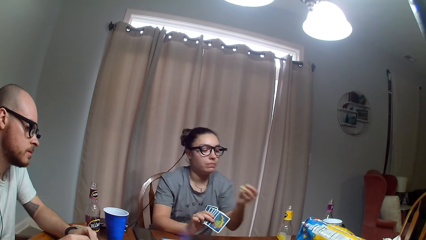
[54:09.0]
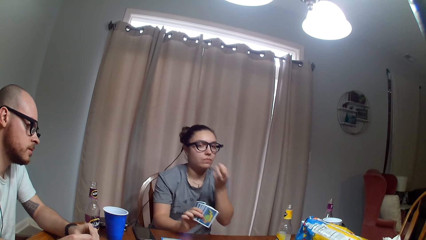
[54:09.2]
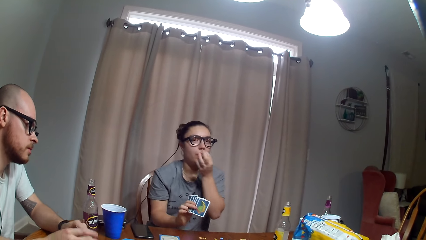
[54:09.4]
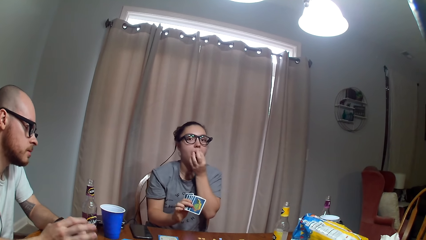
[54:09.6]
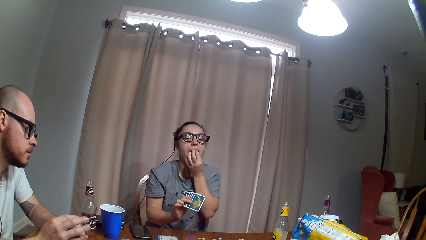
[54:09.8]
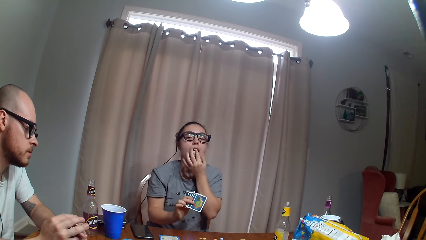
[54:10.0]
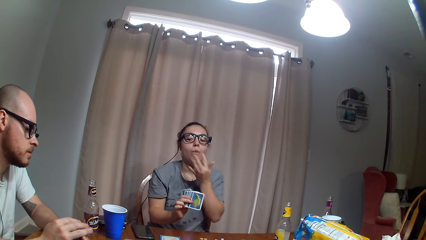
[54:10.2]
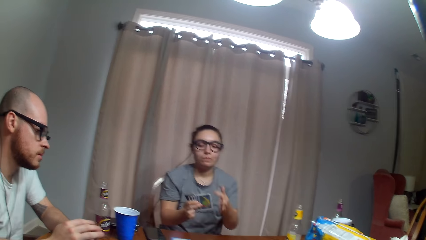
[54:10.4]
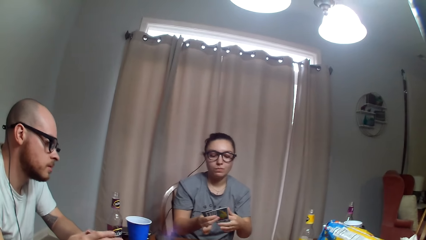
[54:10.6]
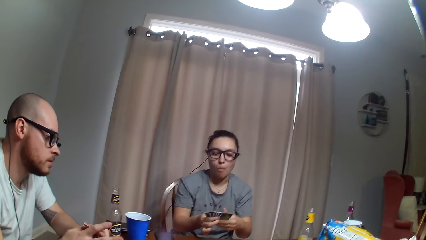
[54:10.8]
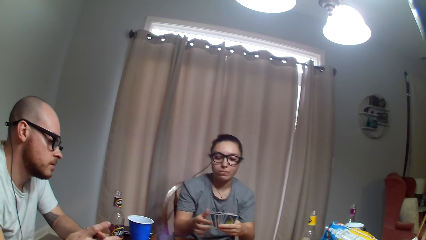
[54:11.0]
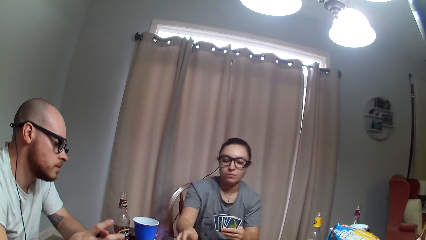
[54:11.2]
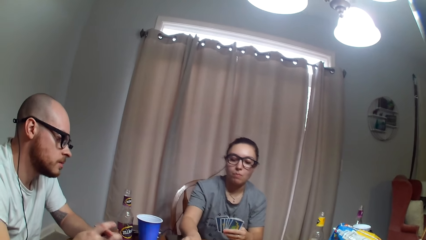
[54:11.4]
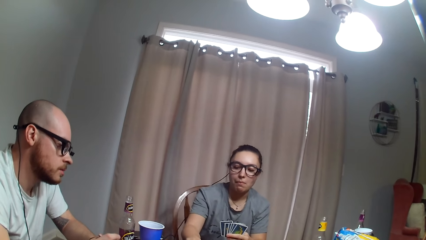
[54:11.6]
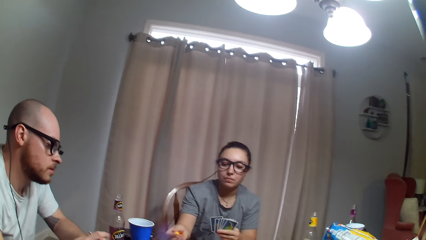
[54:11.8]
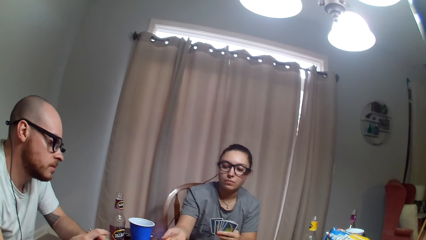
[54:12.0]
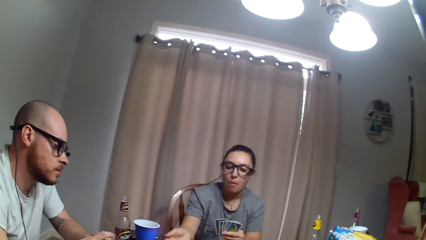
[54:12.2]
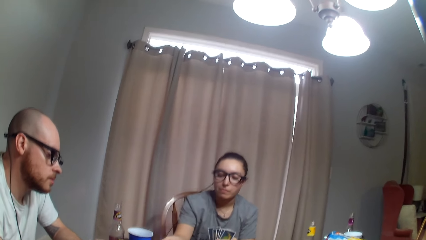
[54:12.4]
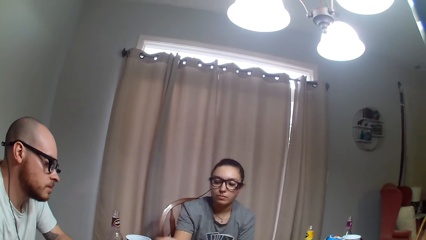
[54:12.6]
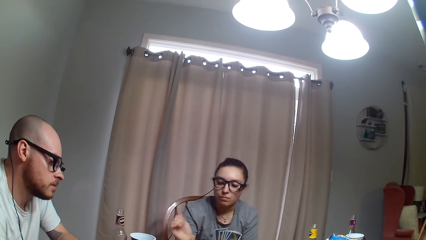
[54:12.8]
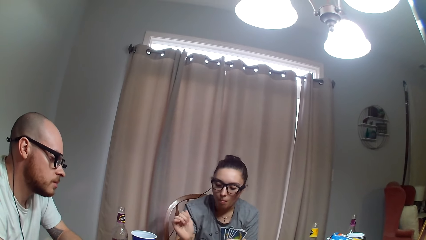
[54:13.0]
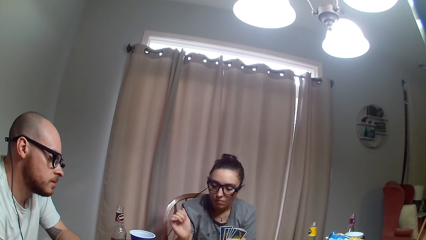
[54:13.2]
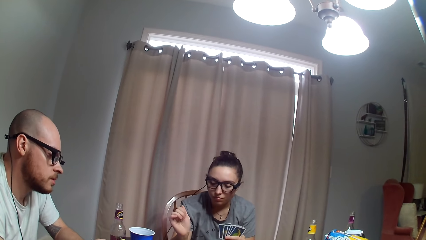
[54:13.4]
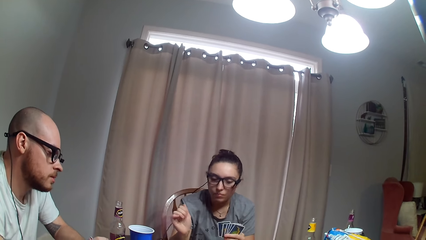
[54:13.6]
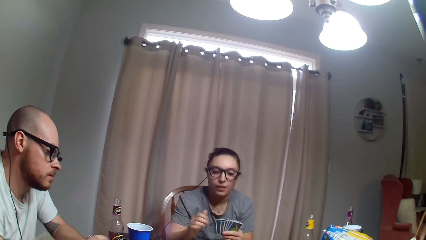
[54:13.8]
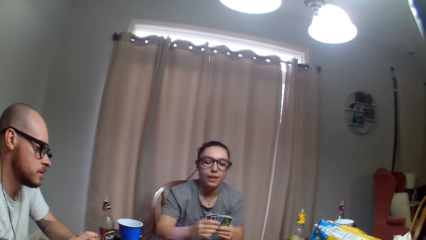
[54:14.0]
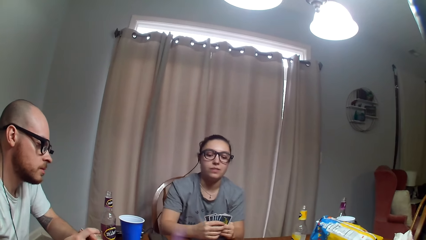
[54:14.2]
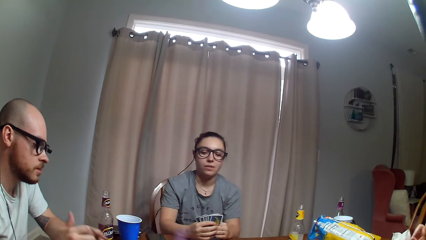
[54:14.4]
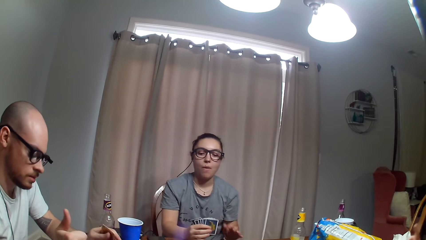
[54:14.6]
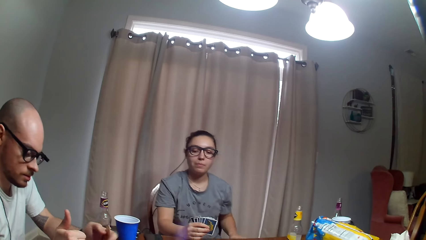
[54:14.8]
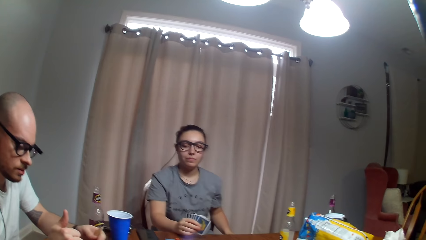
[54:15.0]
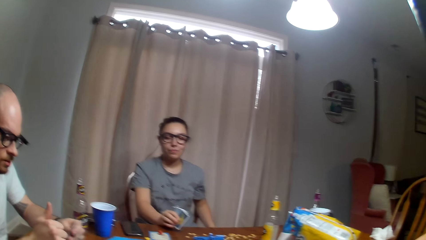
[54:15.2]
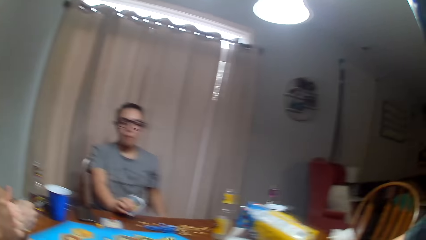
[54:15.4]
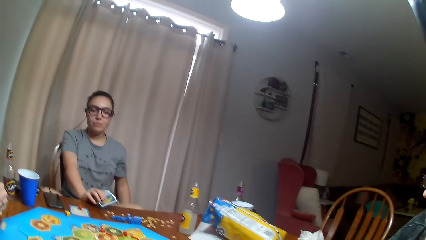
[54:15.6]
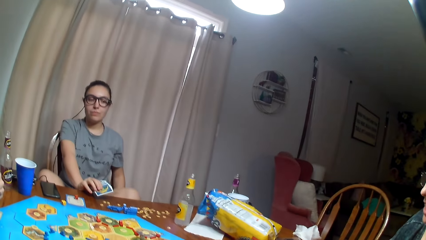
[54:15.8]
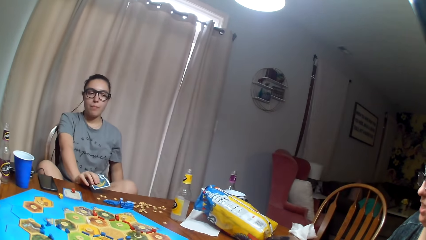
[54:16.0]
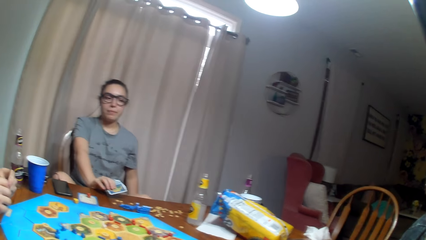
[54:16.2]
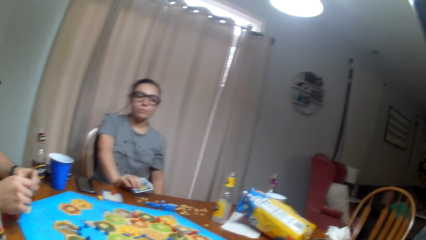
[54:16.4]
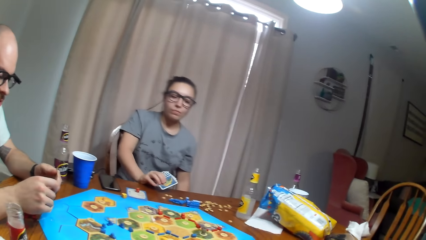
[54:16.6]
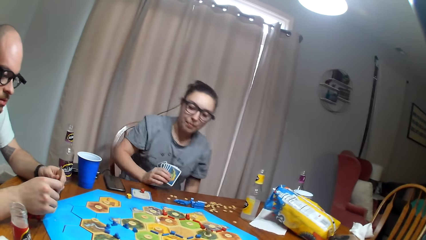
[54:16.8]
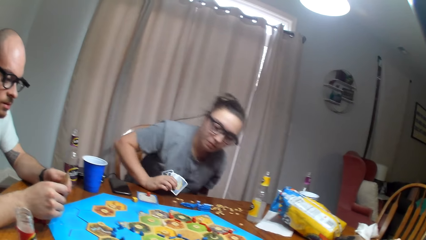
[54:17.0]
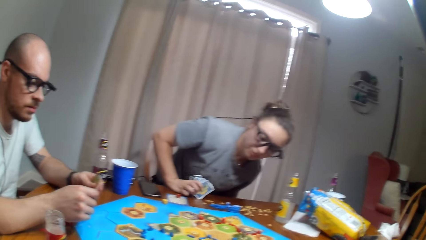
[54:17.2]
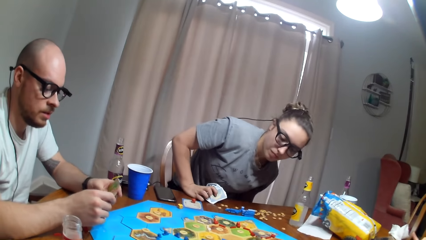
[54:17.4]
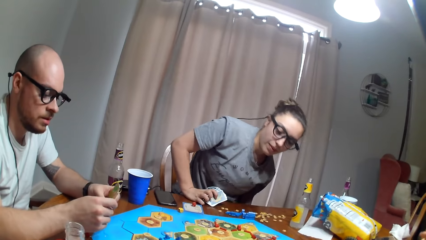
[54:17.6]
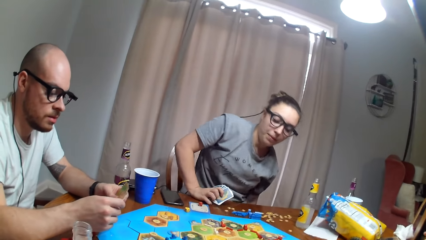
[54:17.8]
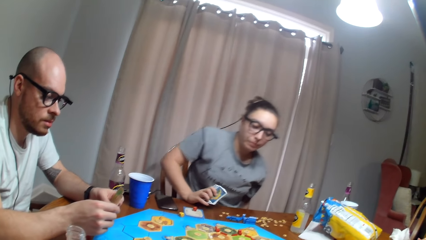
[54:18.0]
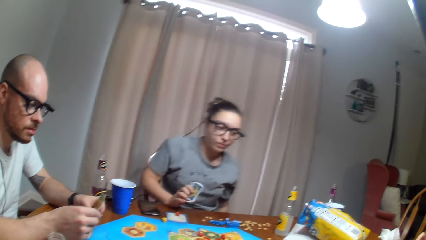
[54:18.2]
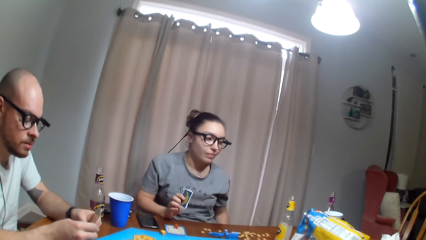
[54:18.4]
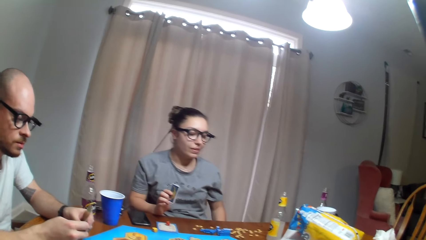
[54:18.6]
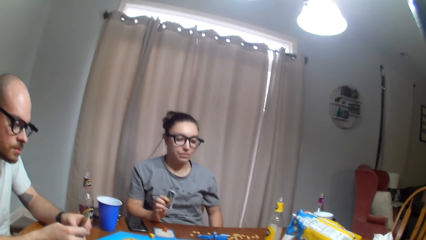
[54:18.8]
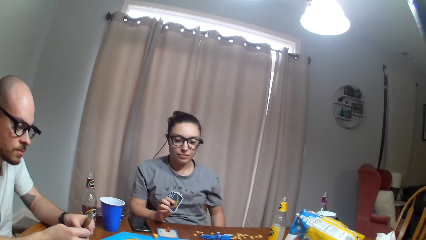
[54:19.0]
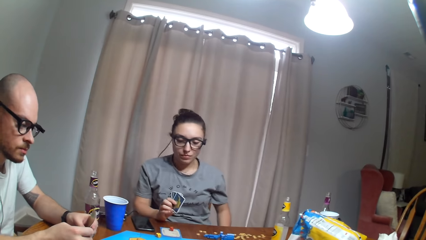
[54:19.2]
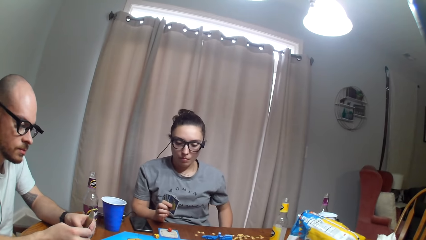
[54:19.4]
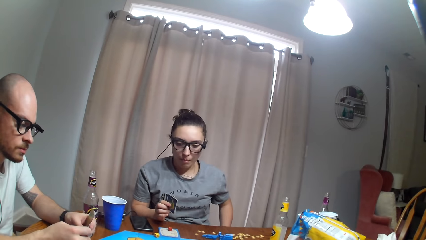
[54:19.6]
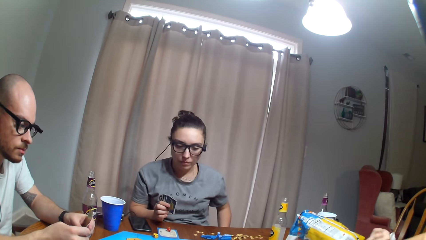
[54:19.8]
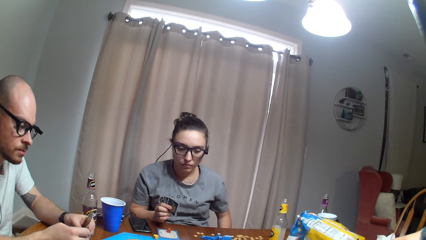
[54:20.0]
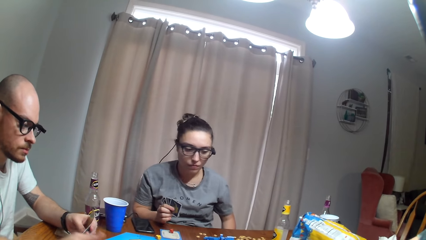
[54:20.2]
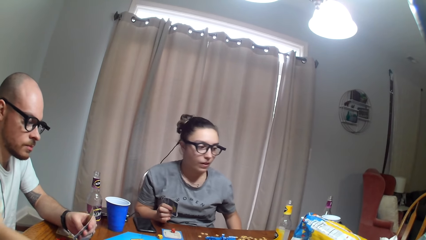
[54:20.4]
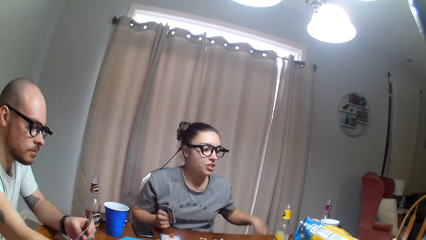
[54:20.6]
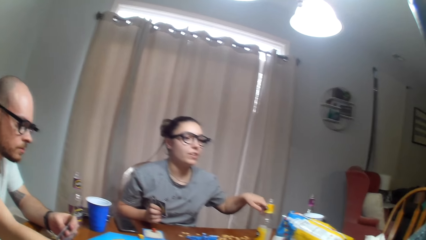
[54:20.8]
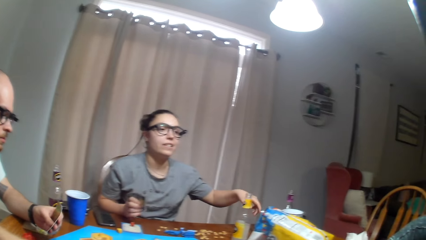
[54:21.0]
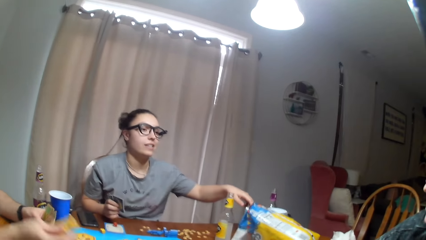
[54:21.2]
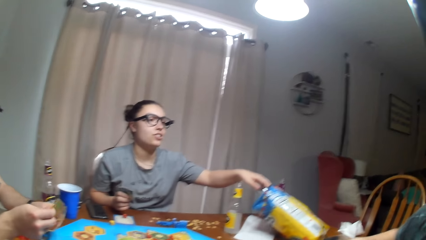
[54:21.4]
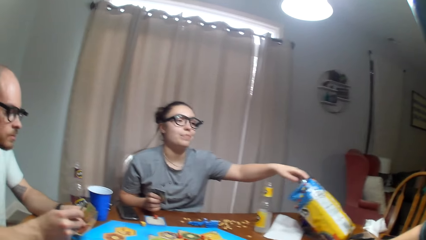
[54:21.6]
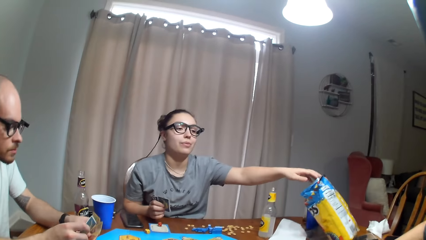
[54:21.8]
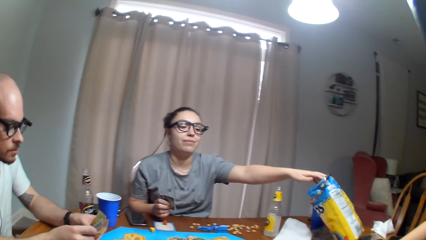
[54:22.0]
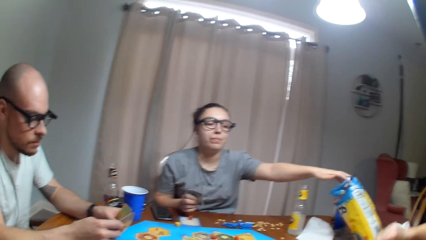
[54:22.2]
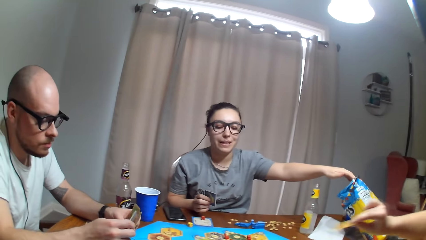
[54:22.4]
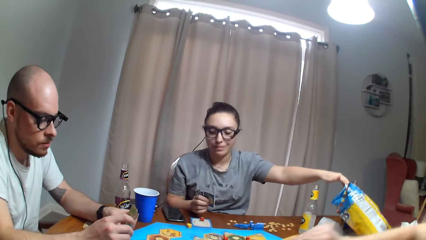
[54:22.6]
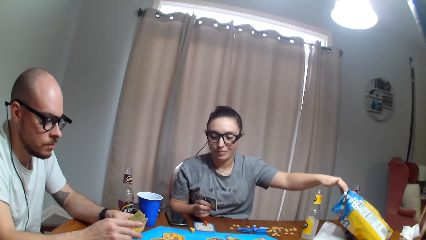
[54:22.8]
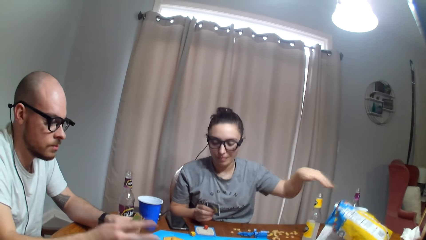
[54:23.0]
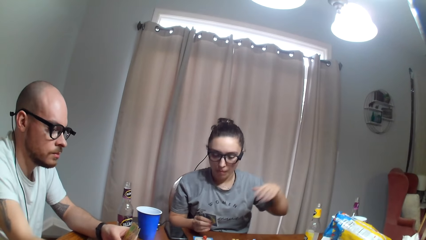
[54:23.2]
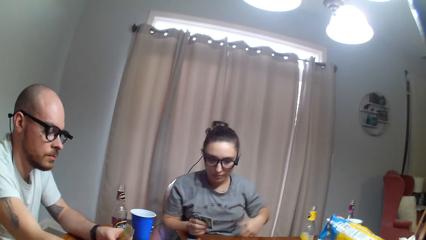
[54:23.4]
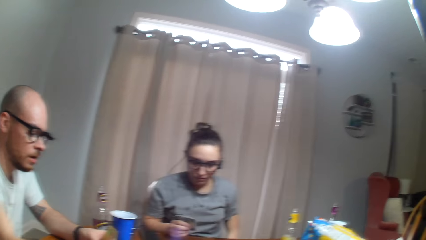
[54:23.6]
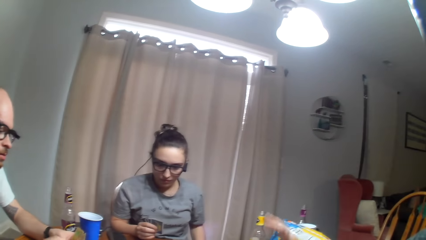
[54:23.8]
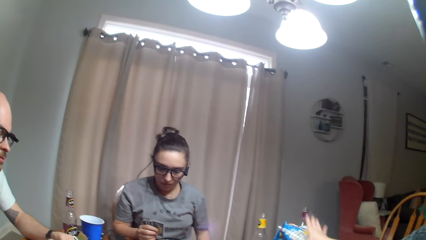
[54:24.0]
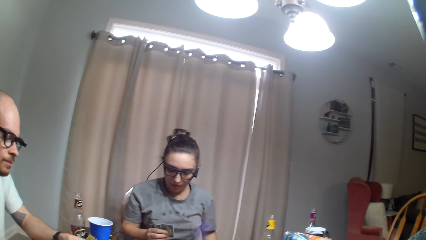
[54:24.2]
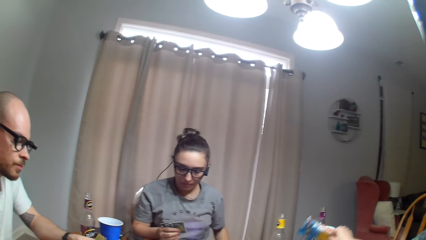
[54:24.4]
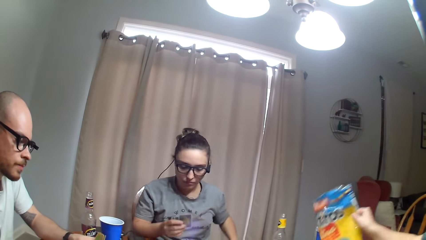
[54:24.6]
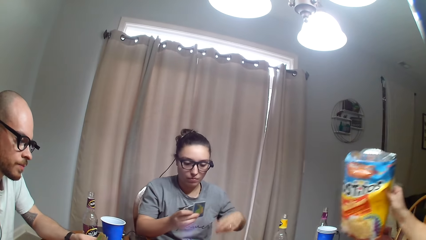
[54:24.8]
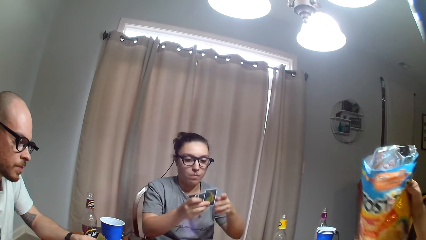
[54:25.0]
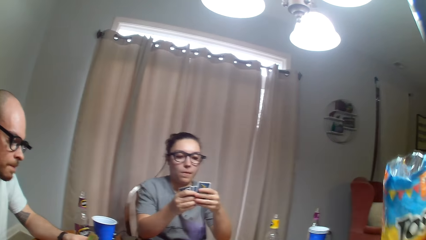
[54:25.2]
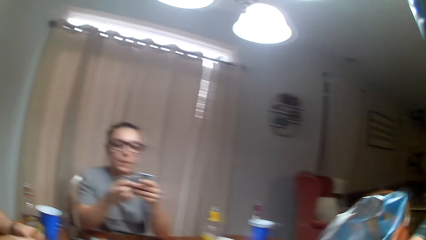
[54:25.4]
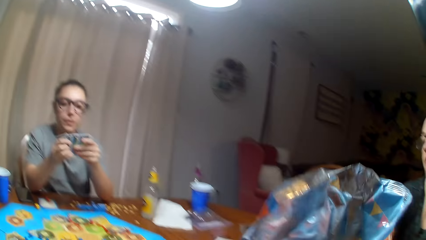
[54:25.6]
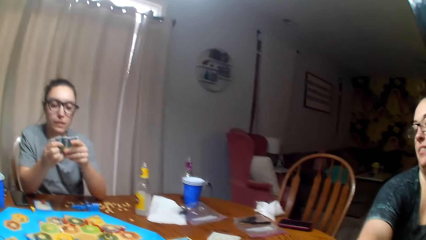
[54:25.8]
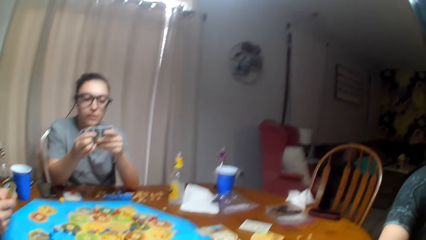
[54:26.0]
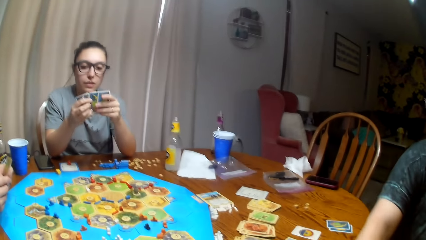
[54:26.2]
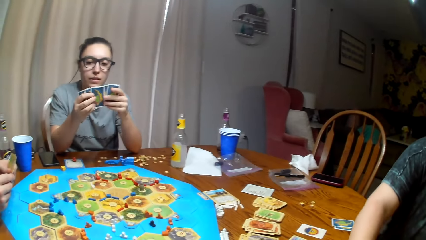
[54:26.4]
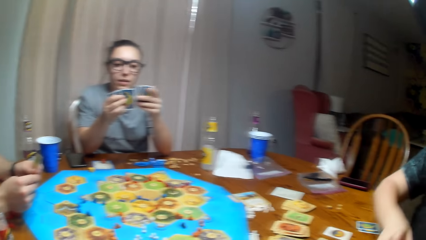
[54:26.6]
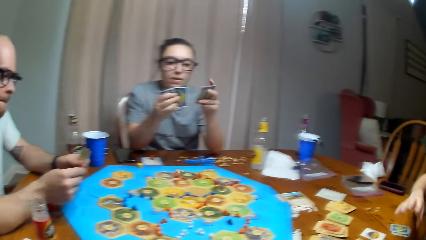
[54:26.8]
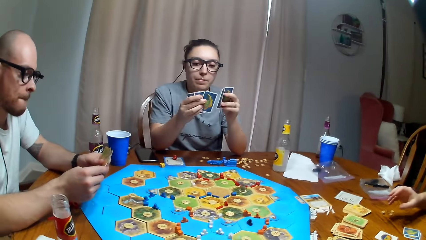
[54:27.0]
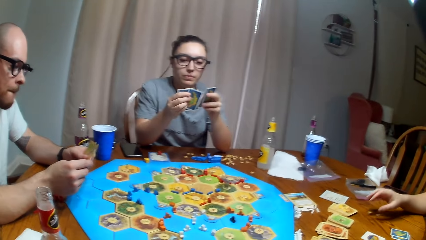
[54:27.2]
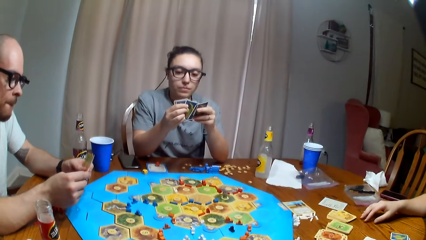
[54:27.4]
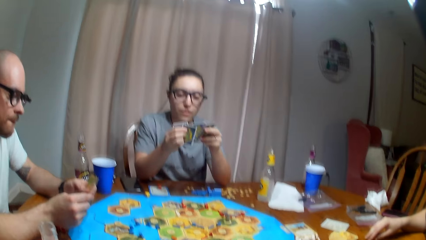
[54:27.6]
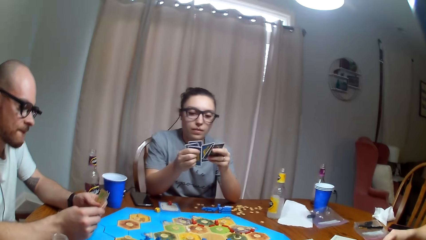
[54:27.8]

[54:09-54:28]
A woman removes her hand from the paper. The woman eats the crisps. The woman holds the cards with hands. The woman fidgets. Another woman folds legs. A person looks at the card. The other woman moves. The other woman touches the chips paper. The person picks the card. Another person gives the camera wearer crisps.
